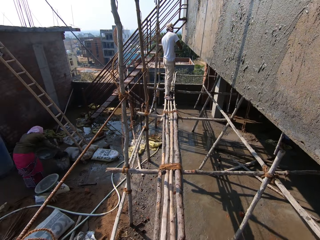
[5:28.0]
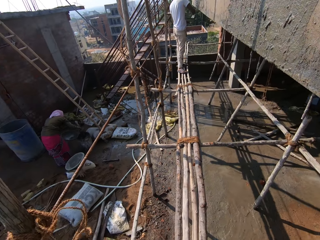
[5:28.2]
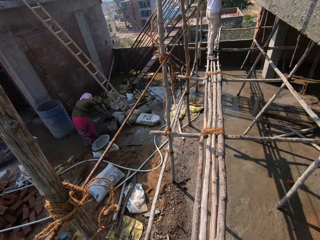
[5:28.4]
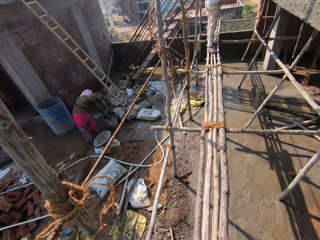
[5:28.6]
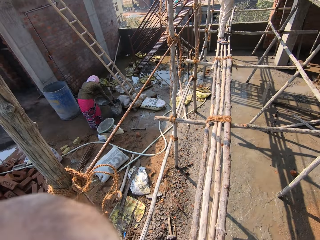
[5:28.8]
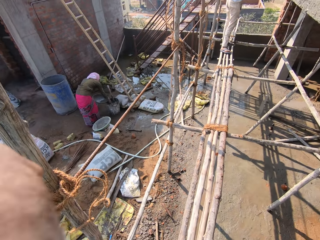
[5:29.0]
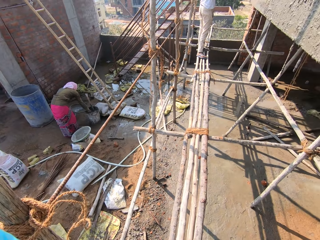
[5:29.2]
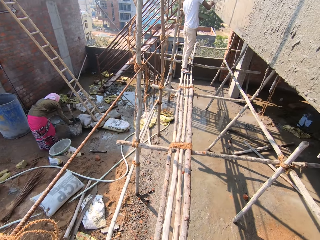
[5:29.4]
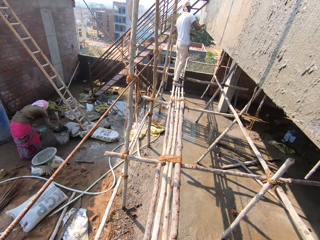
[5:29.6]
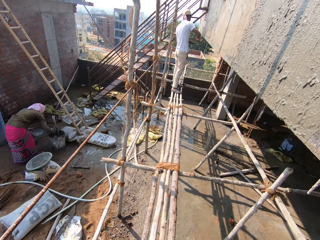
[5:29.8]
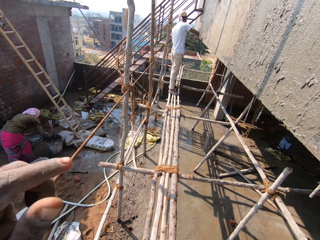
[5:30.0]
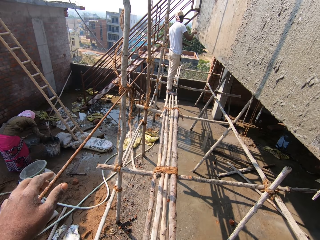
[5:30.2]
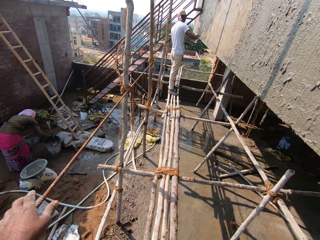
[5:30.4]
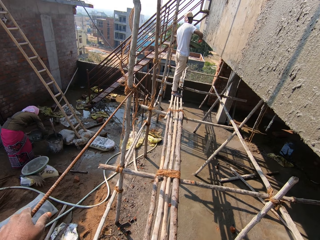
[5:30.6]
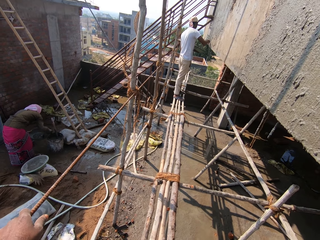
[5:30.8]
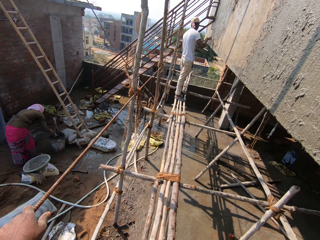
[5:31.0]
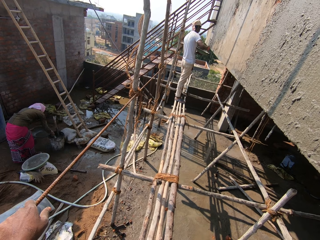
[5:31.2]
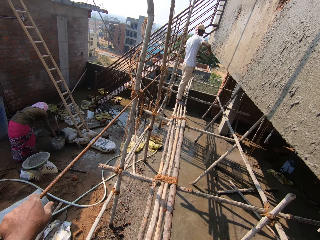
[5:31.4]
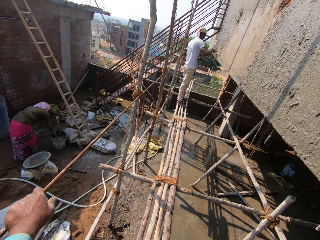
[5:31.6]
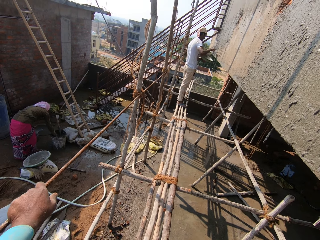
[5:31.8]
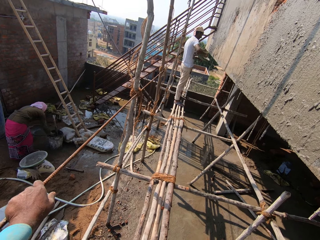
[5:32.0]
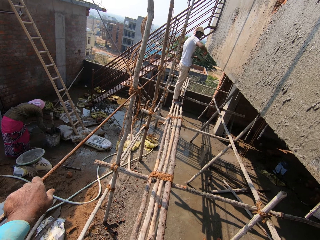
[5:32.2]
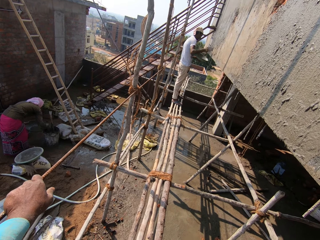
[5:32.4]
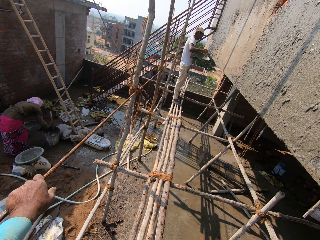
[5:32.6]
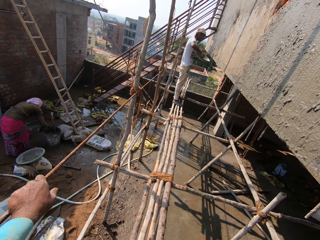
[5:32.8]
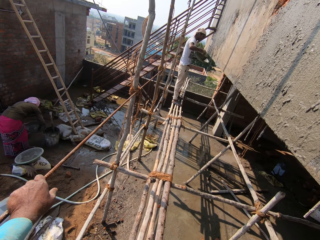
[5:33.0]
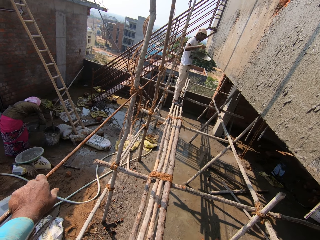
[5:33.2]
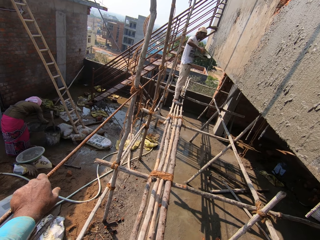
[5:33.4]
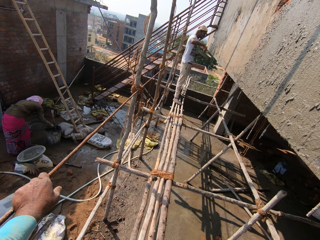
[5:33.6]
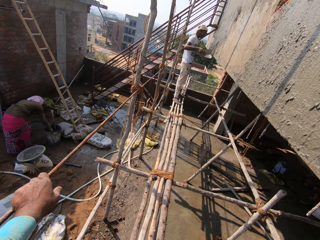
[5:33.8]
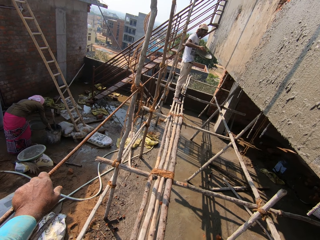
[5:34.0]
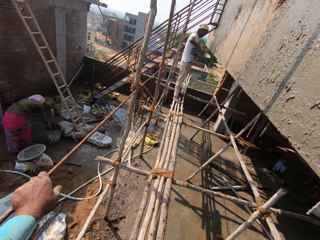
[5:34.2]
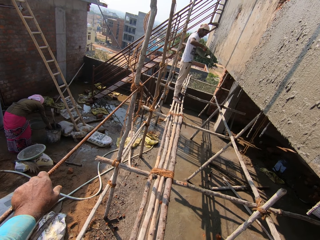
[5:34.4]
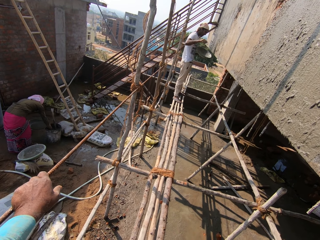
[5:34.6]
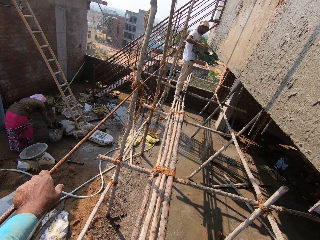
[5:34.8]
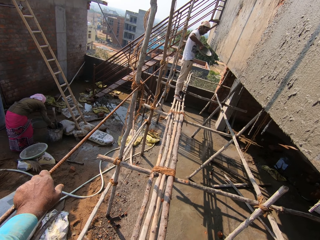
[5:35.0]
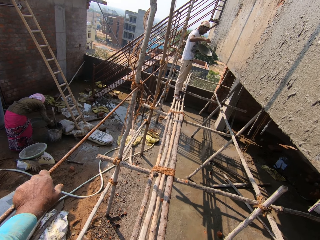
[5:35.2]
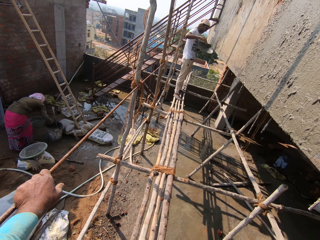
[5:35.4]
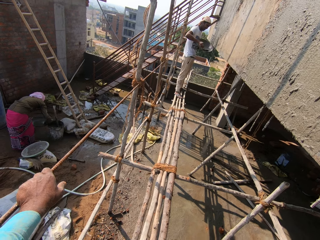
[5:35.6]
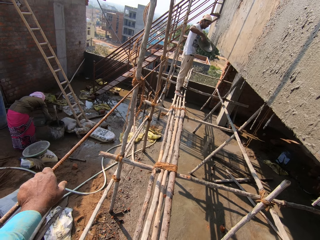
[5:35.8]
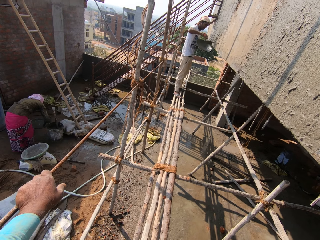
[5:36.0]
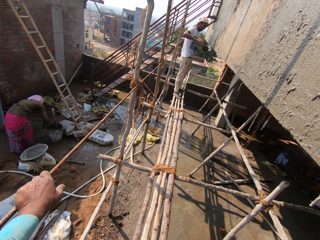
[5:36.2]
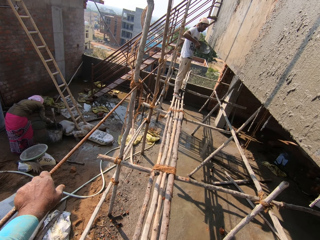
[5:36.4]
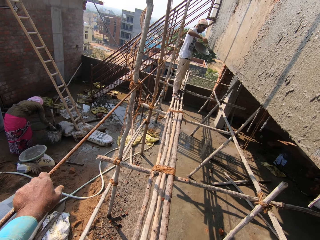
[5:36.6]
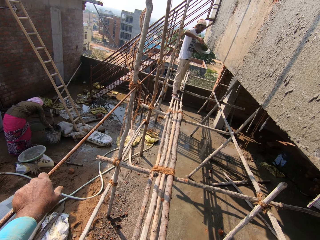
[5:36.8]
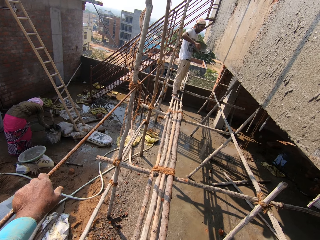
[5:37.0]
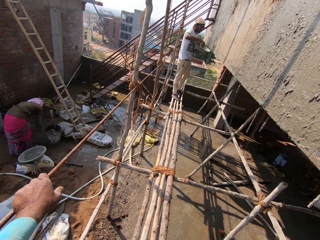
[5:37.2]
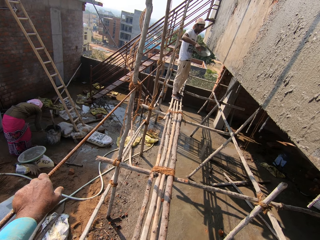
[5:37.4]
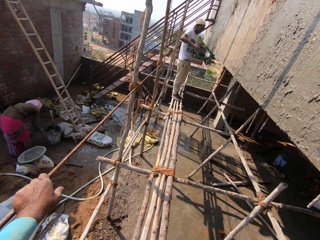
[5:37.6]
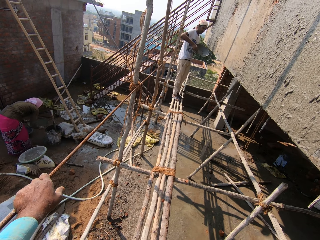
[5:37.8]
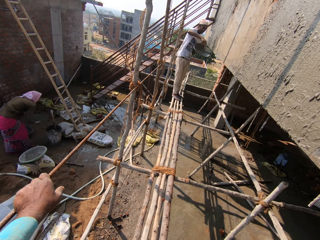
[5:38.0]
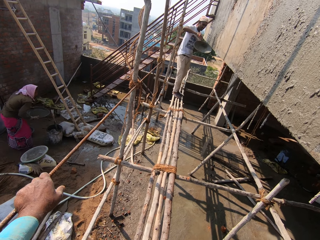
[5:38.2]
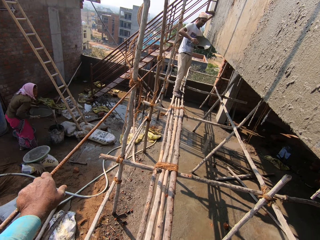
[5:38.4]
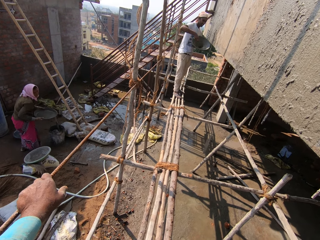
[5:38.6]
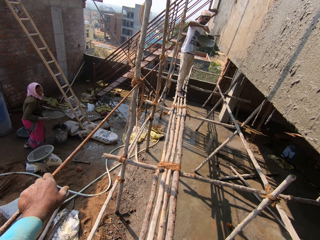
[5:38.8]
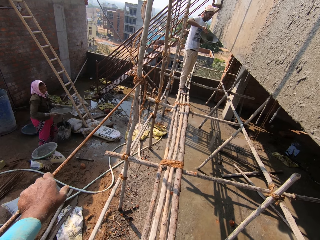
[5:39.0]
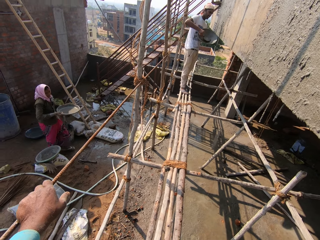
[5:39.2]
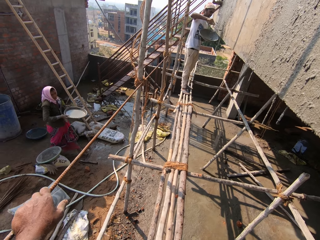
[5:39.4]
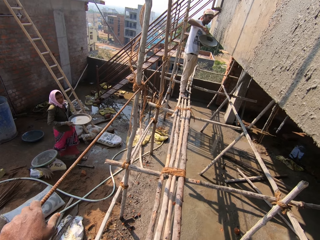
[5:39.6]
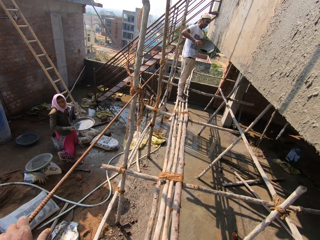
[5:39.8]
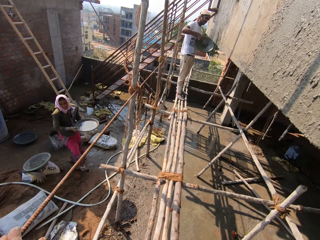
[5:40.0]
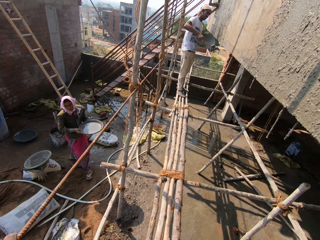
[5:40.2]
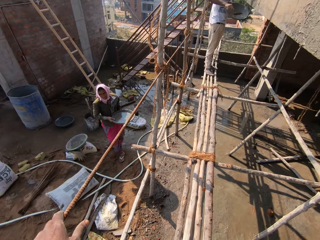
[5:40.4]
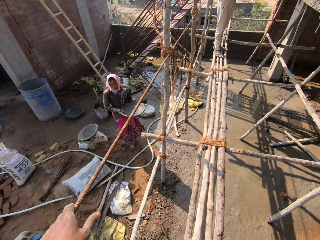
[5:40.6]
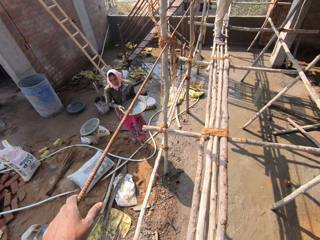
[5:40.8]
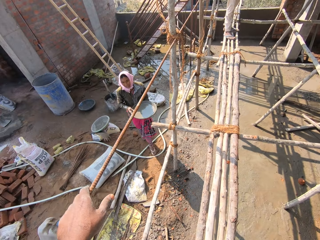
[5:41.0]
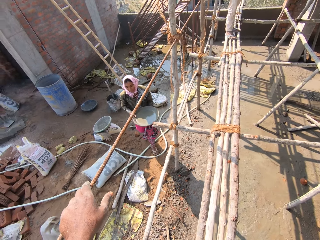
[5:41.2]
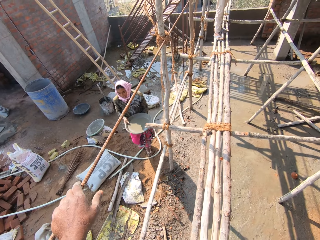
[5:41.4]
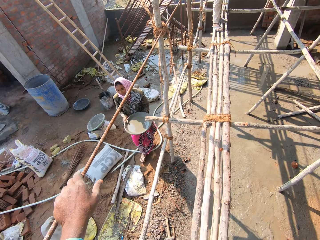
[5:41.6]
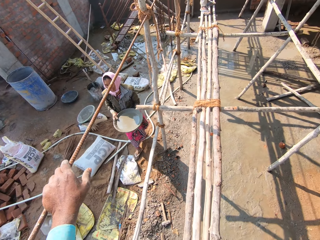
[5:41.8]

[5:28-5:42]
A woman scoops concrete from a bucket on the ground into the pan in her left hand with a scoop in her right hand. The camera wearer moves the left hand. A man scoops concrete from the pan in his left hand on the wall with the brick trowel in his right hand. The camera wearer puts the left hand on the metal. He holds the iron on the scaffolding with his left hand. The man pours cement on the wall. The woman carries the pan of concrete with her hands. The woman walks towards the camera wearer with the pan of concrete in her hands.

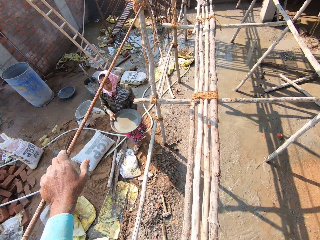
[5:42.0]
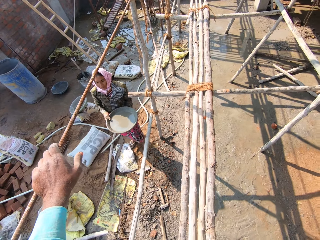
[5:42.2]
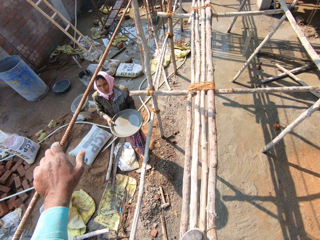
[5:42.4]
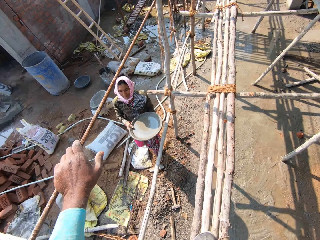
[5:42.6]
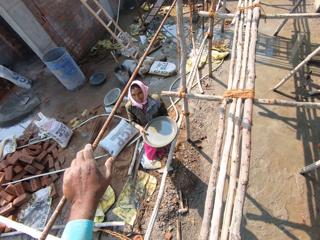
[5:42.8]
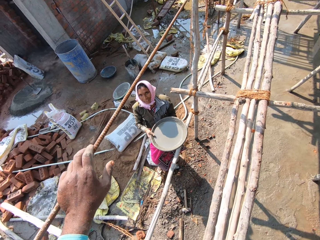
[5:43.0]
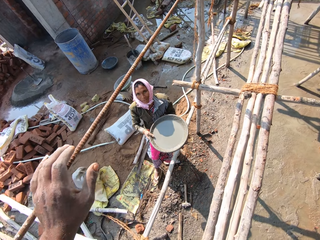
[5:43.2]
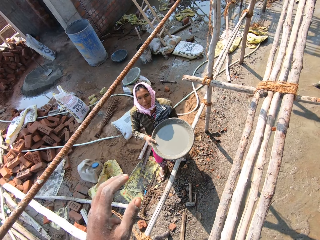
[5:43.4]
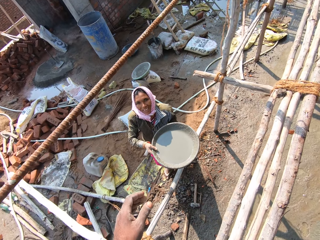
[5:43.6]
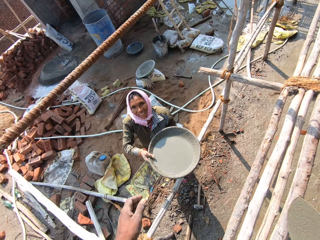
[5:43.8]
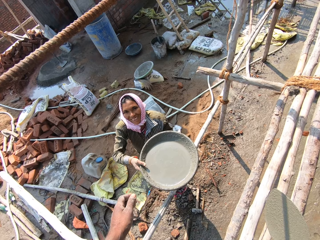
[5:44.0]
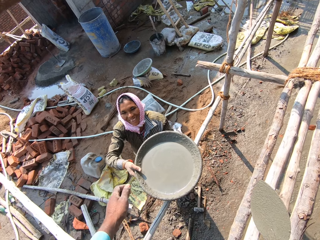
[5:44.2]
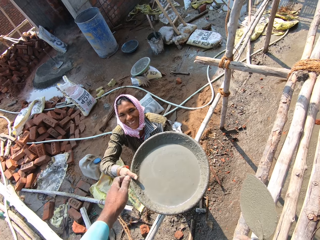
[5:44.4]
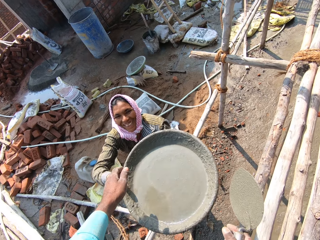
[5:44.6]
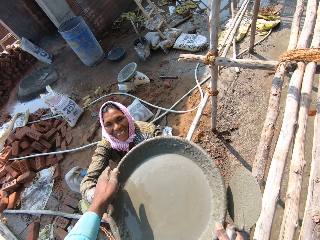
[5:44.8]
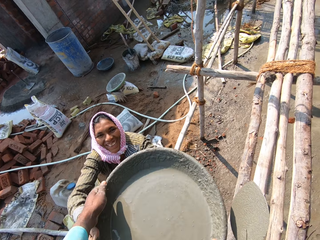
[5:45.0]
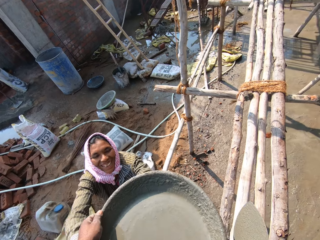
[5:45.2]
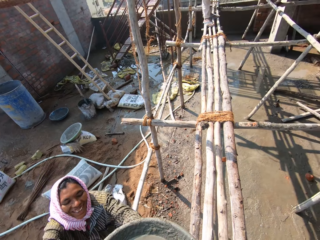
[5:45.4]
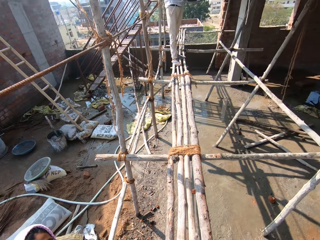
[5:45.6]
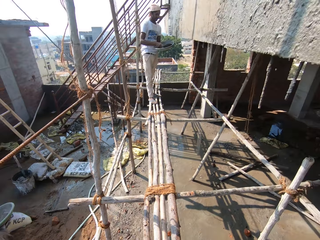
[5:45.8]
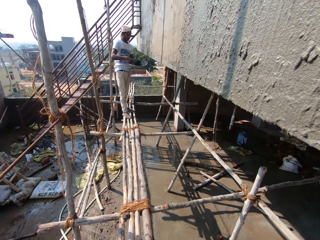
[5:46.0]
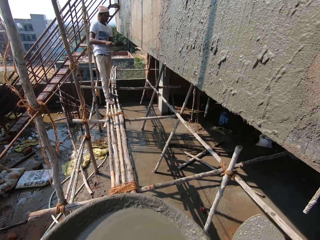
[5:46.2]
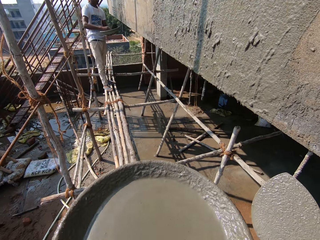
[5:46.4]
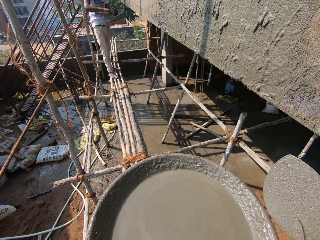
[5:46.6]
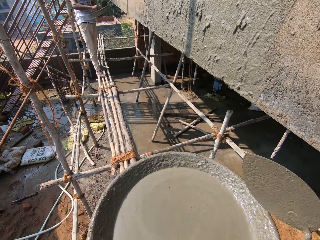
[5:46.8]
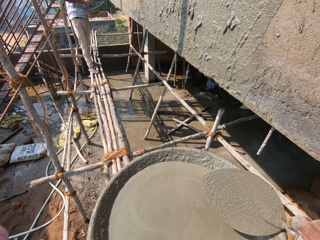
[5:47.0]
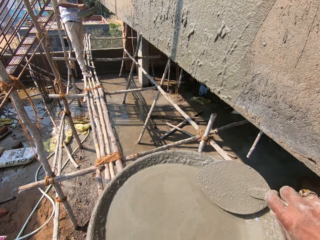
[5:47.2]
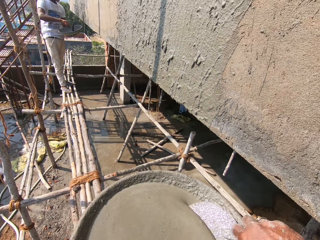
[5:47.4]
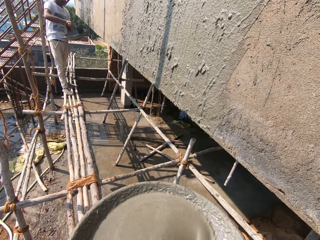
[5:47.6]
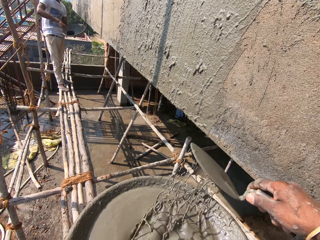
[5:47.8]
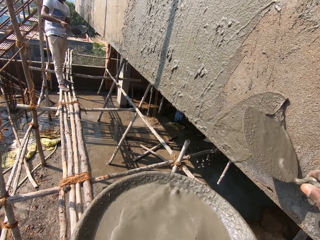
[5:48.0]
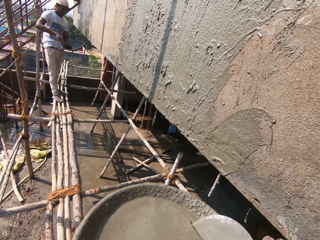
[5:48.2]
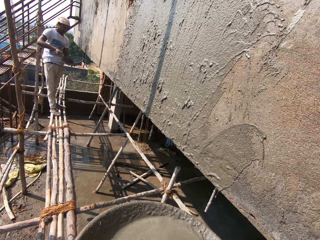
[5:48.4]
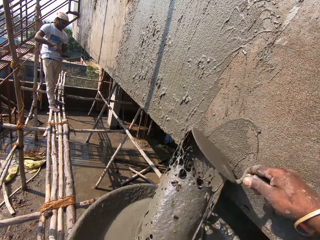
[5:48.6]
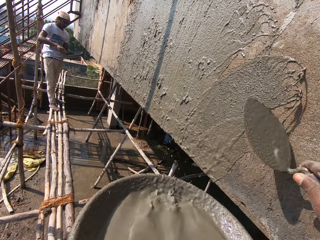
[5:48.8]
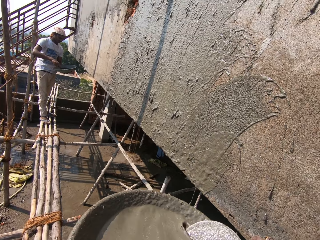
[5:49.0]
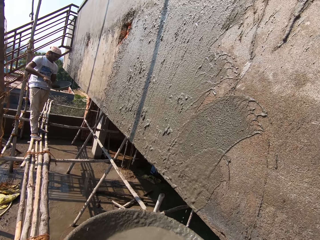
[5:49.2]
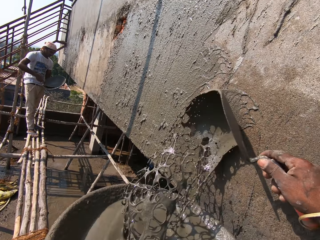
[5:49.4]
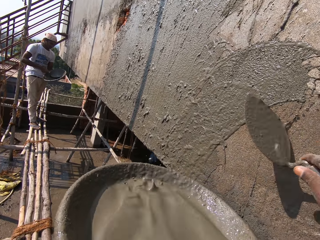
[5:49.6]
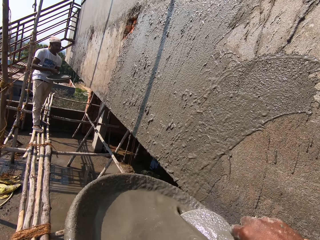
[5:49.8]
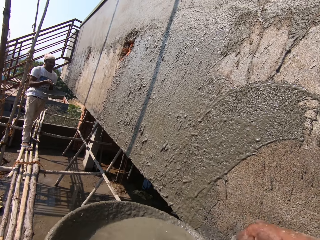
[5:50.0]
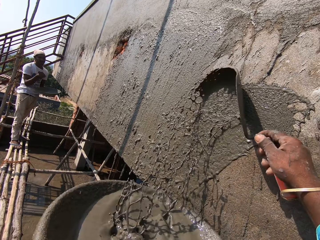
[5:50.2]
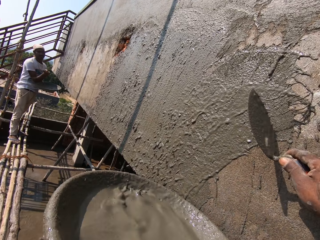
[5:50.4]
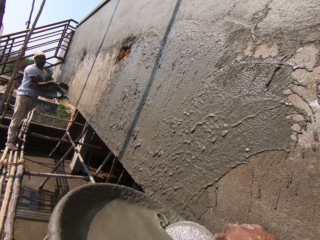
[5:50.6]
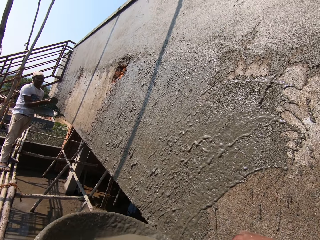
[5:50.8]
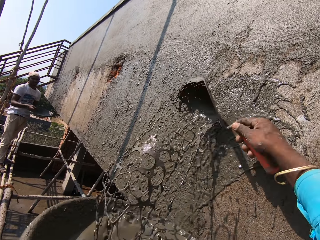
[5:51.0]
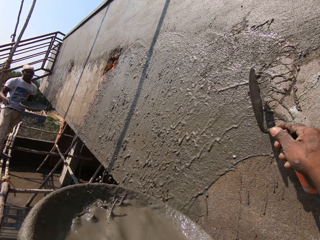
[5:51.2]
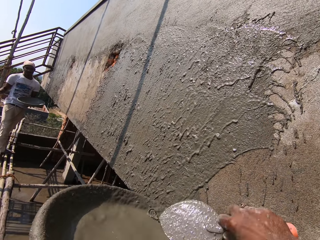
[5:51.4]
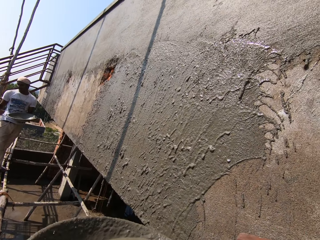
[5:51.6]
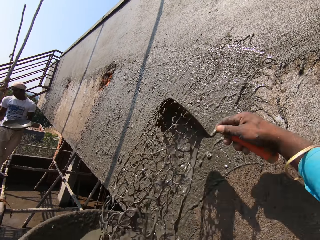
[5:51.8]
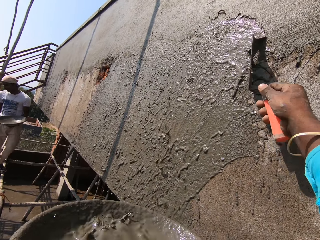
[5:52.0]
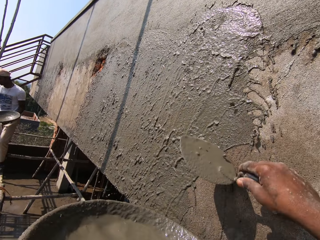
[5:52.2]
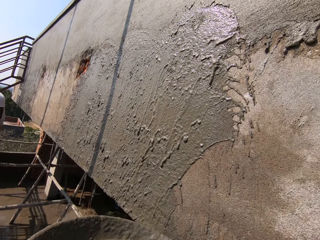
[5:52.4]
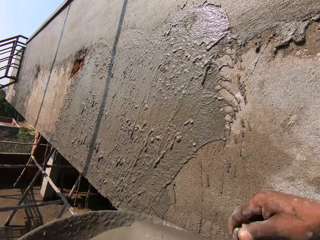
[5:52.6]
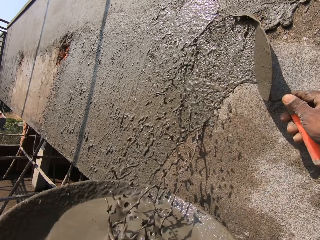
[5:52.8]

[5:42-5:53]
A woman gives the camera wearer a basin or pan. The camera wearer collects the pan of concrete from the woman with his hands. He holds the basin. He scoops concrete from the pan in his left hand on the wall with the brick trowel in his right hand. He inserts the trowel in the basin and pours cement on the wall.
